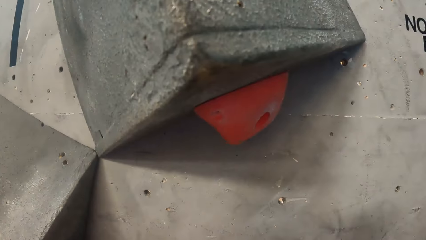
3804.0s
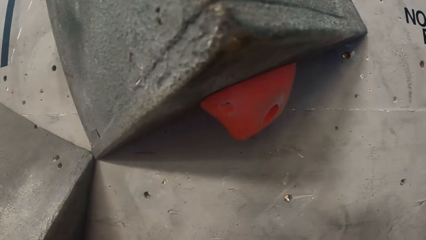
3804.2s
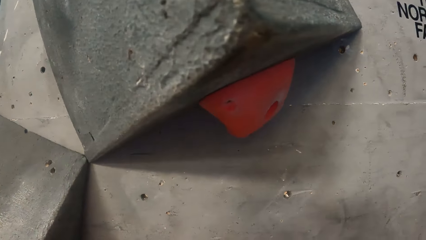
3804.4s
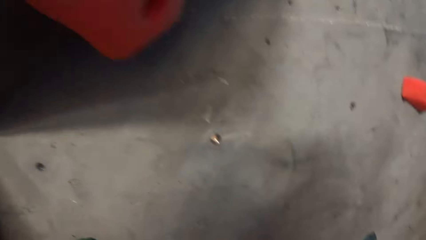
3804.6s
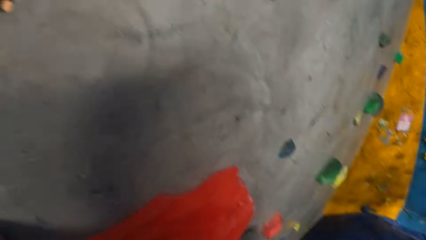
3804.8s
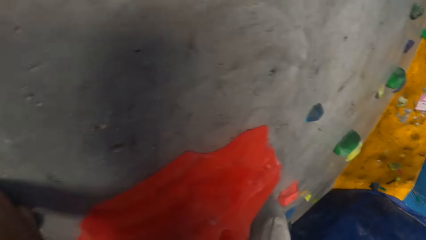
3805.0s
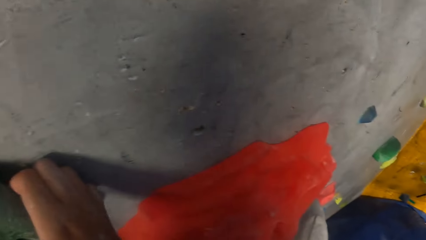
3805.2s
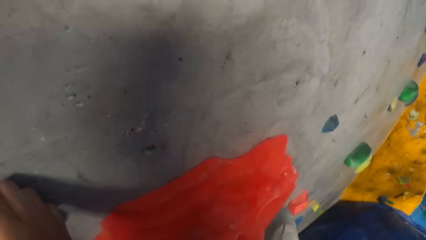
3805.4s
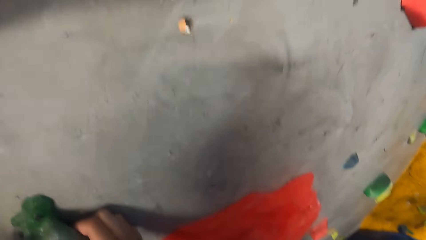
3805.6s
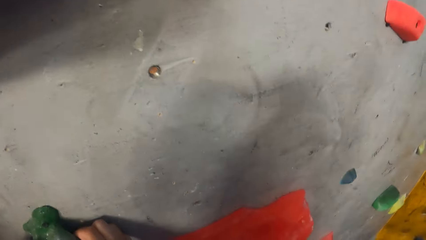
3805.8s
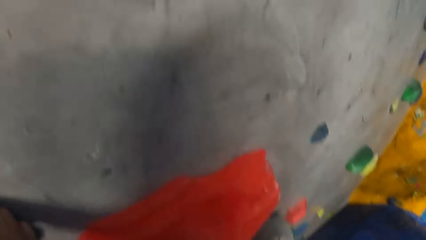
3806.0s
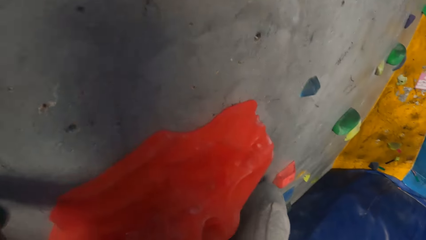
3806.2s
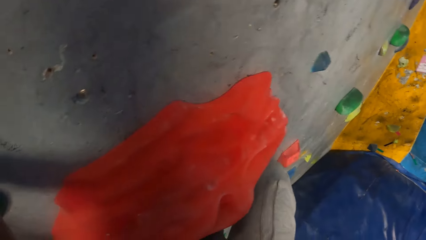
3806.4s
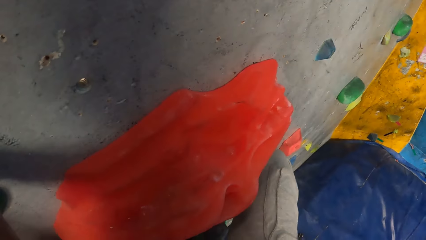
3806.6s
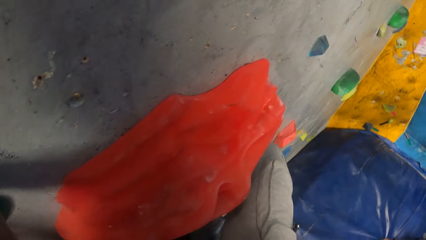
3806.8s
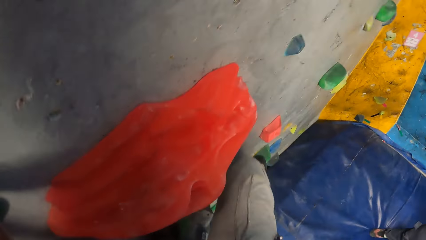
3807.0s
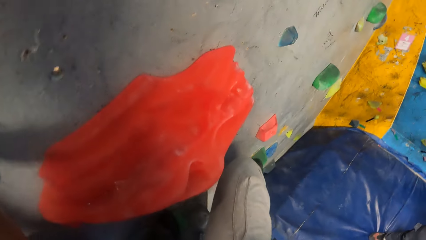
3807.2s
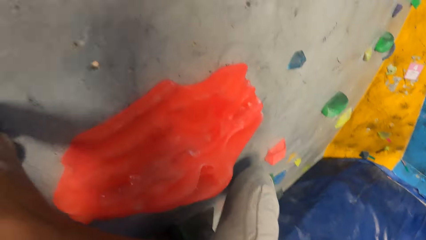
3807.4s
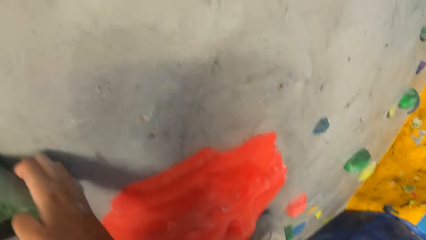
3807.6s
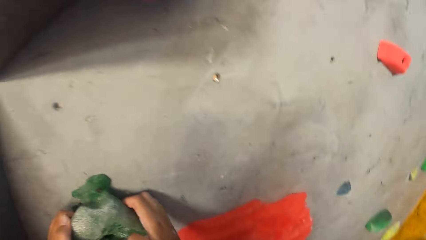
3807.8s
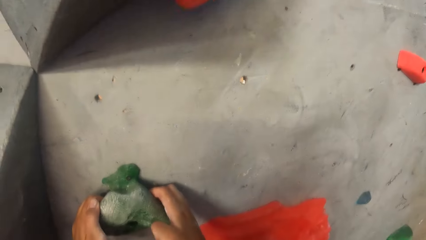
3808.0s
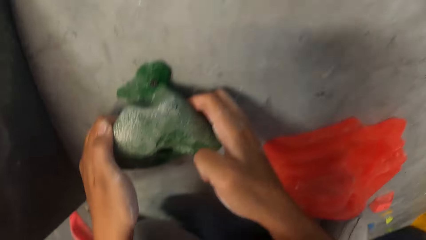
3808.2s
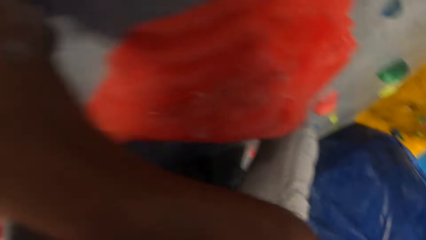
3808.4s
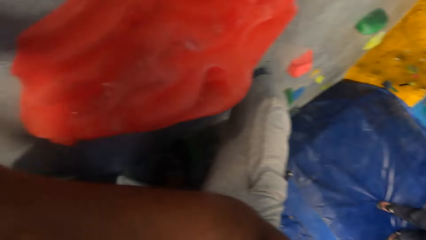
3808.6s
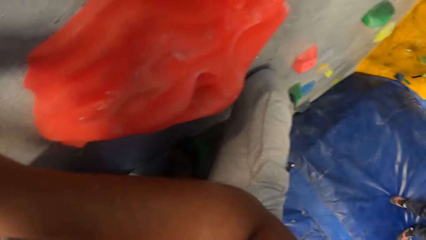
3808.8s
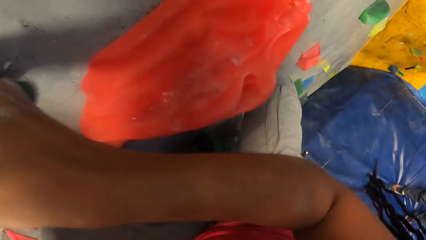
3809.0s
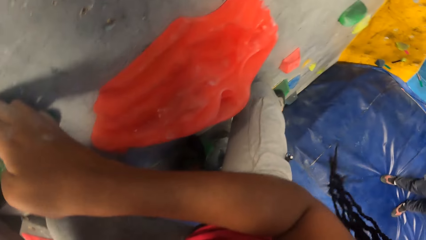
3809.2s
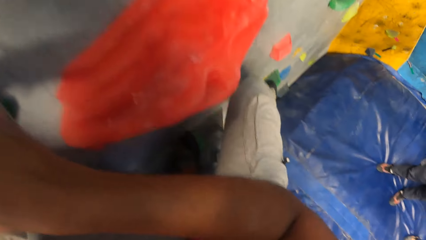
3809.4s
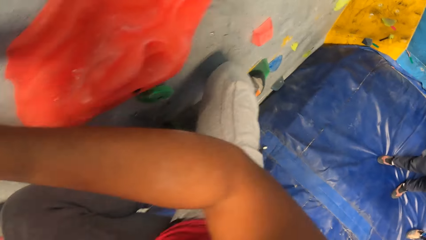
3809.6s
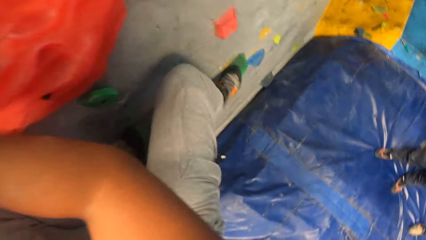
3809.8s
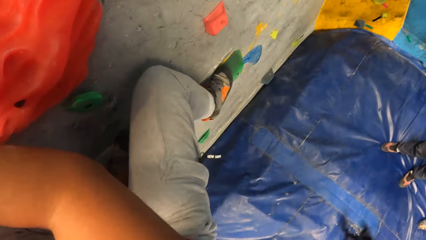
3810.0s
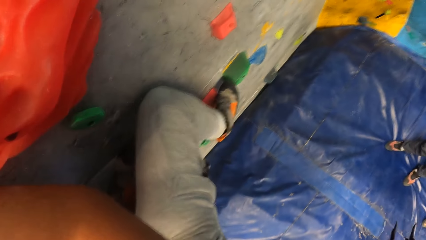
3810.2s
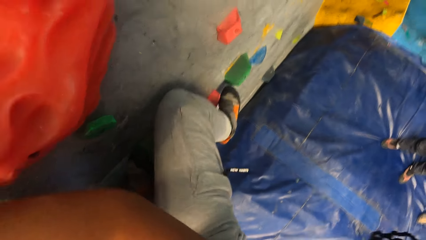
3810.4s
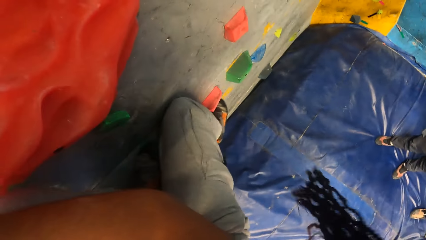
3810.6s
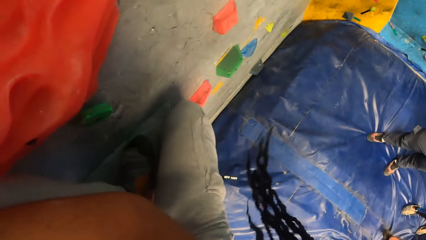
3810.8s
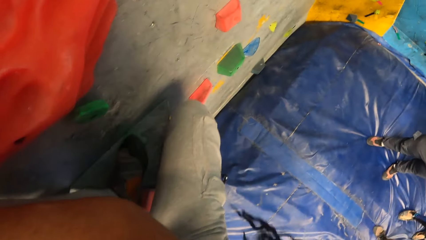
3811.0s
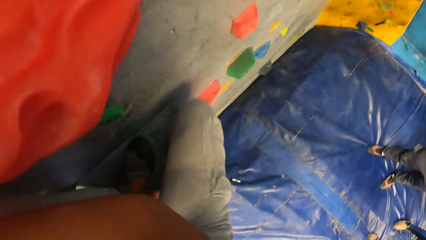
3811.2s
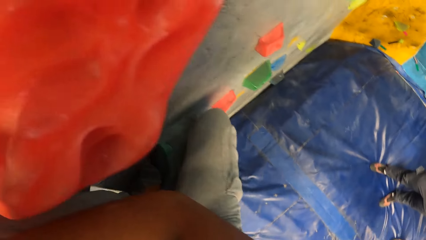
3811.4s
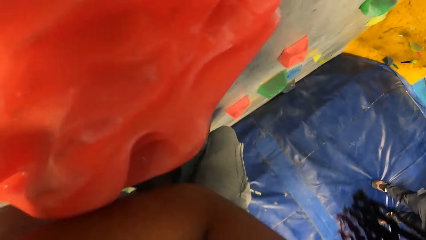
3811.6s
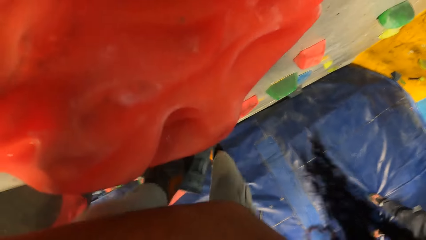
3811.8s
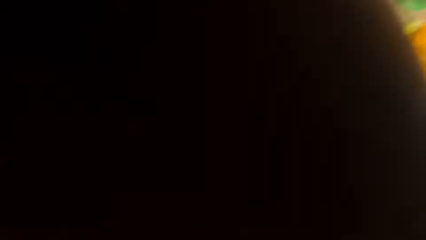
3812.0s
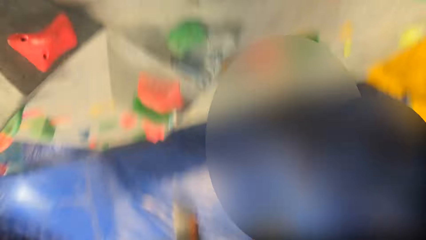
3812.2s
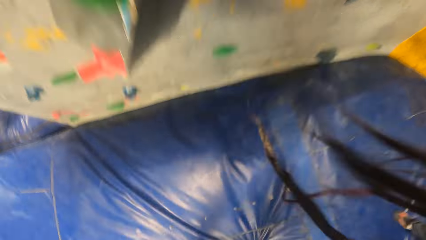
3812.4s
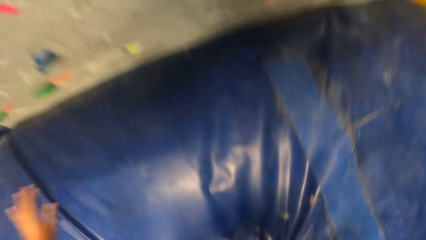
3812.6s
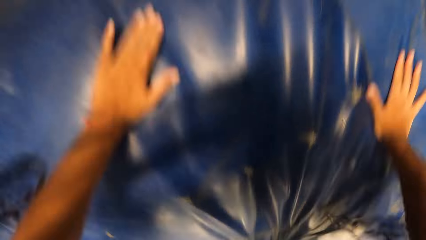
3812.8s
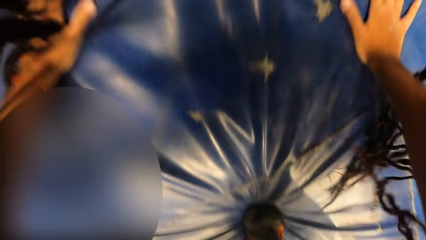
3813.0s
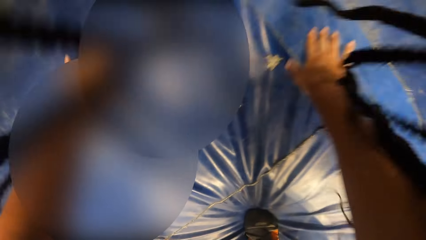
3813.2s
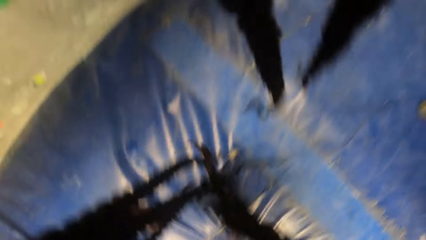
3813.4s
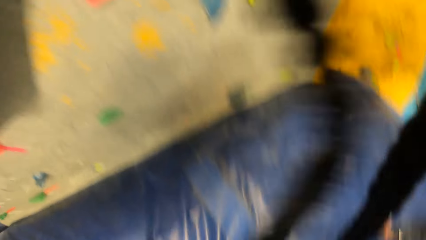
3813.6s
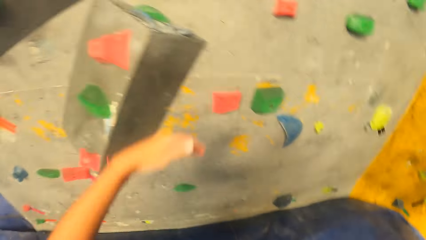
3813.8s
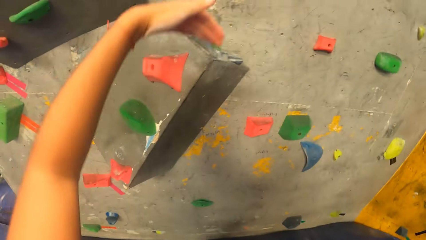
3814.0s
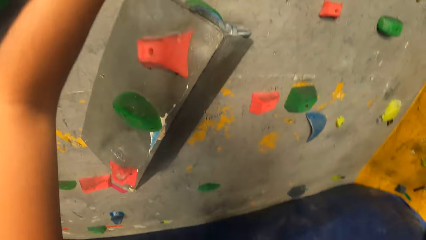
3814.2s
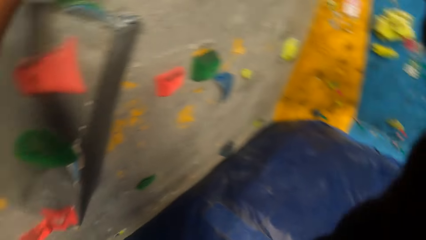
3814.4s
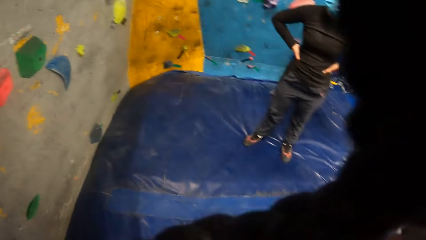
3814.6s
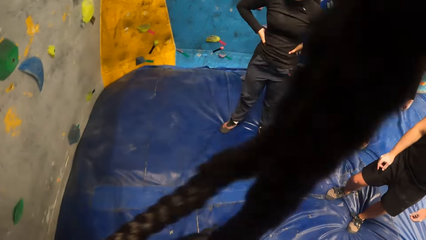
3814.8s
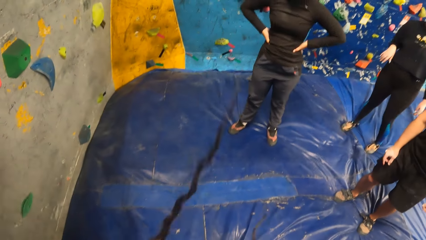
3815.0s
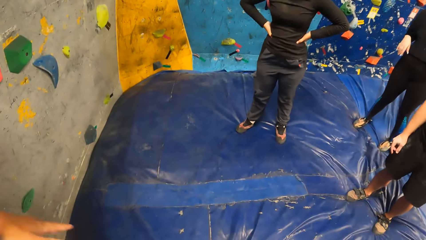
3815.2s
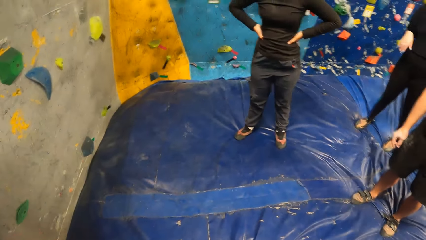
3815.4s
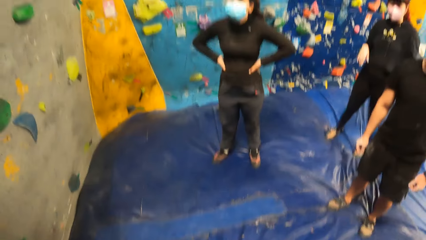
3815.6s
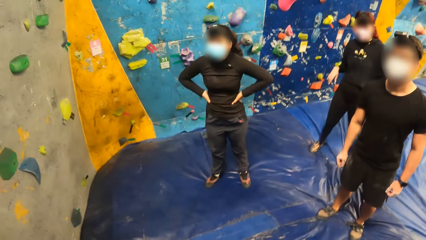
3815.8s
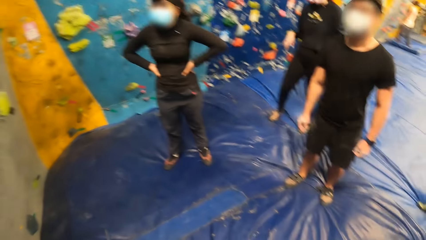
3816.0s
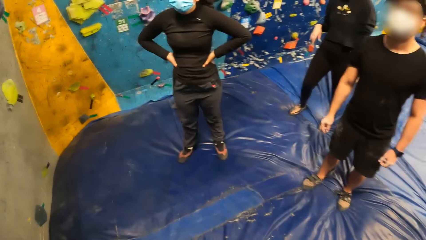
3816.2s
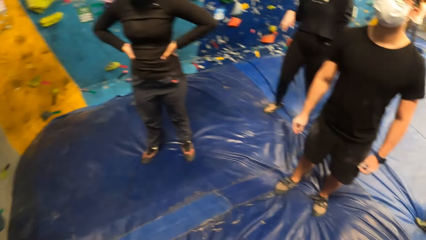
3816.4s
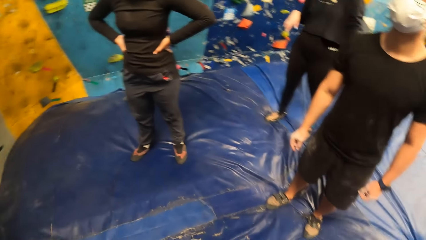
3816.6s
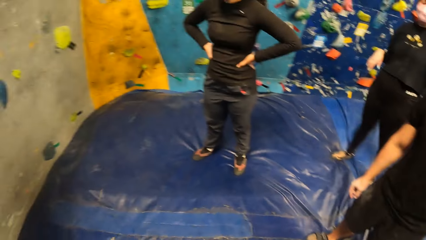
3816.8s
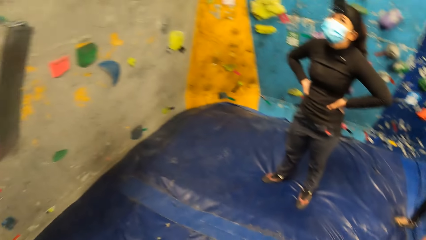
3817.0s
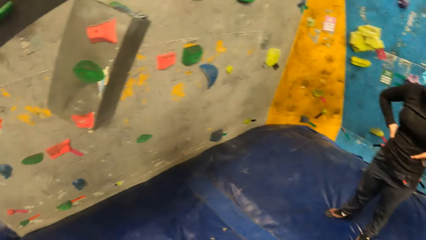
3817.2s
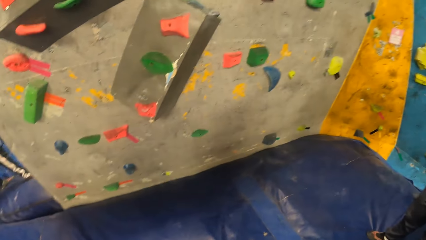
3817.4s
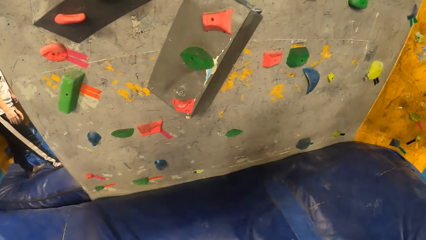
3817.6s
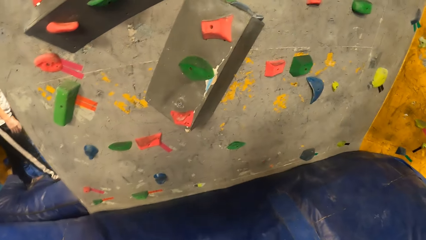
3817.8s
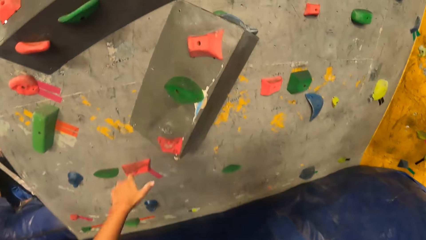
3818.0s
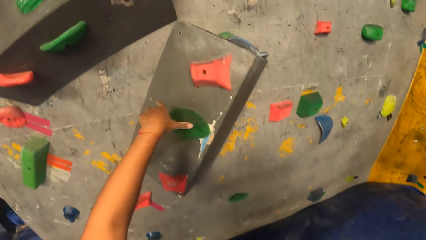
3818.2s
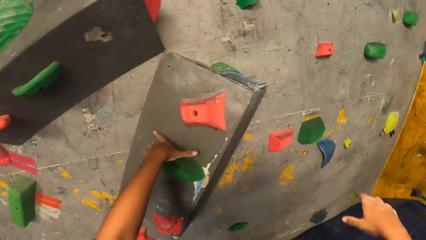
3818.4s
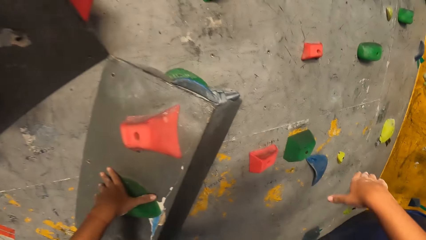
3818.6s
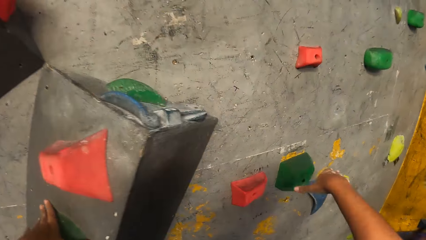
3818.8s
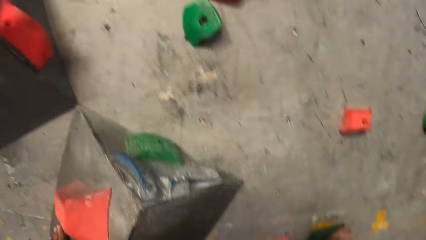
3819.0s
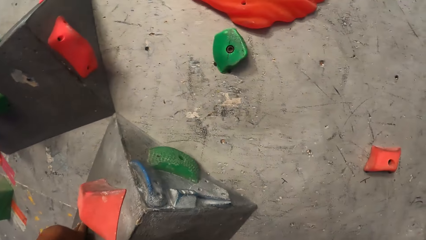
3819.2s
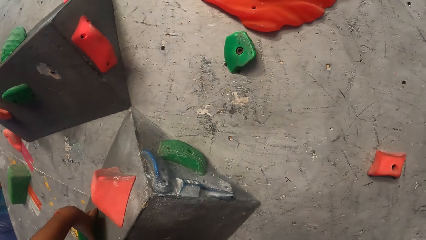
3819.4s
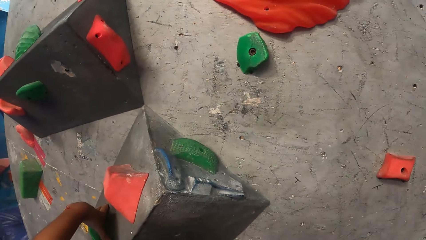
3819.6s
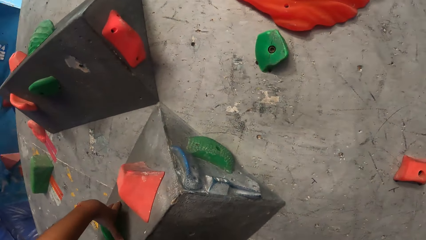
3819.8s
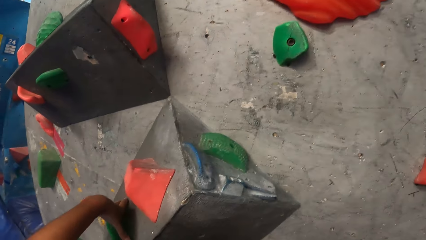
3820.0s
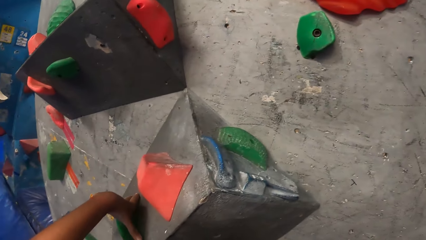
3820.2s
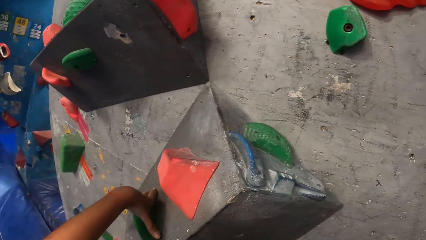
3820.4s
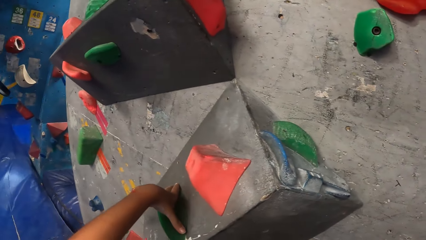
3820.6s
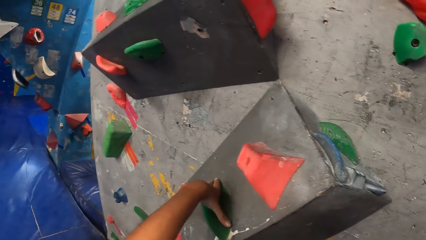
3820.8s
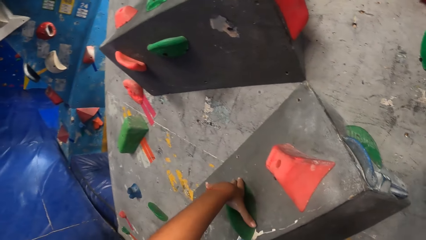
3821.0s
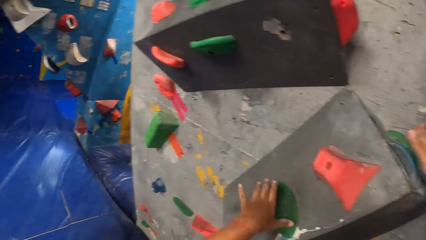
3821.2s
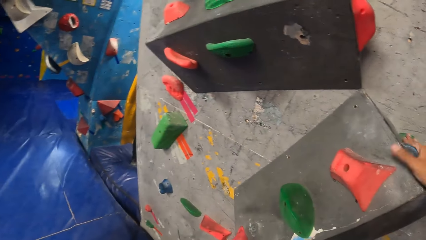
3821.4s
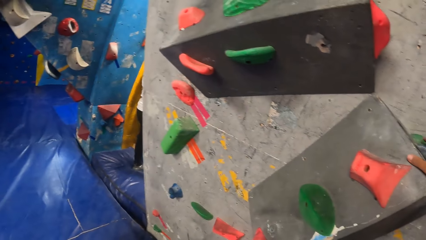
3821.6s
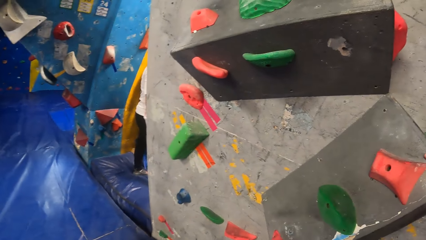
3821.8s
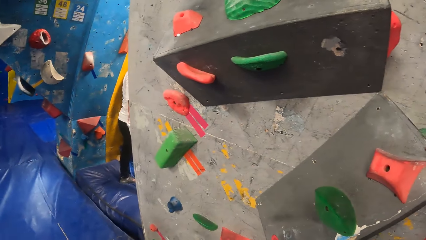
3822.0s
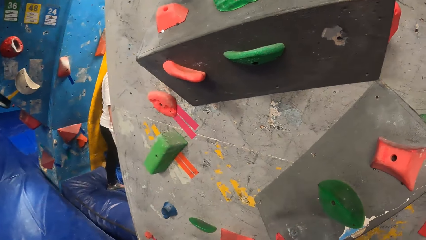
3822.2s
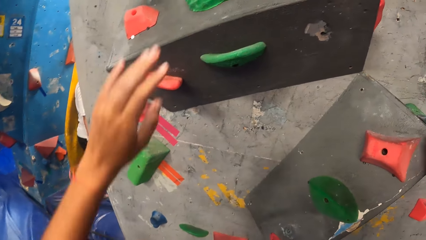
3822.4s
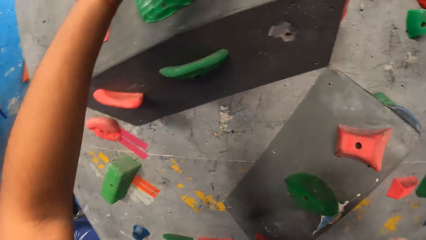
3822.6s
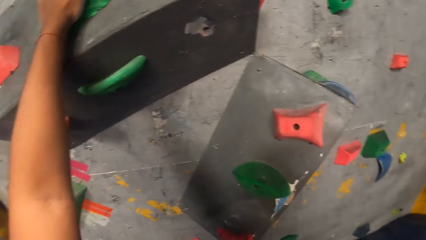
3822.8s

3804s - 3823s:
The camera wearer stops climbing. She comes down from the bouldering wall. She jumps back on the mattress, holds the mattress with her hands, squats and stands up. She lifts her hand up, looks around and moves her hand down. She looks around, moves forward and turns to the wall. She moves her left hand forward. She touches a grey boulder with her left hand. She holds the wall. She moves her right hand forward. She touches a green boulder with her right hand. She holds the rock. She looks around. She touches the grey boulder with her right hand. She puts her left hand down. She moves her right hand on the rock wall. She touches the grey boulder with her left hand.
